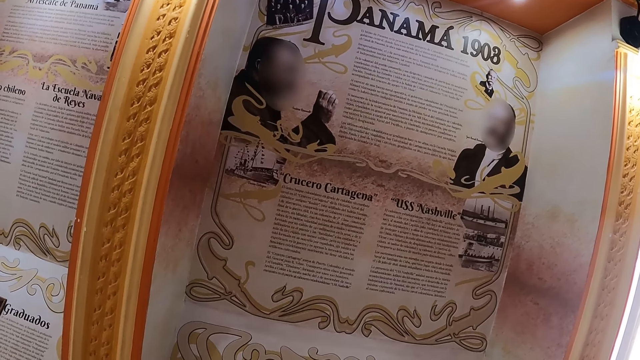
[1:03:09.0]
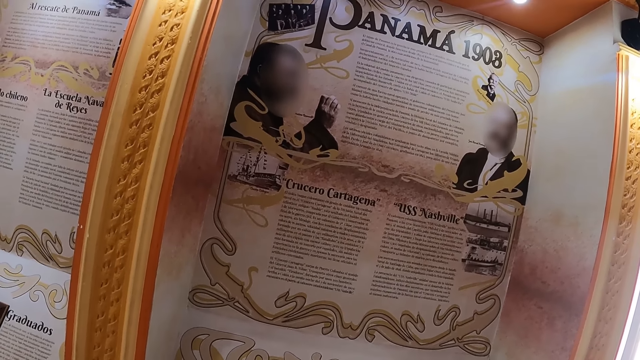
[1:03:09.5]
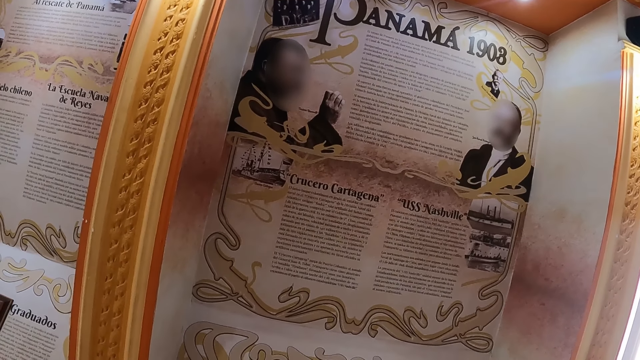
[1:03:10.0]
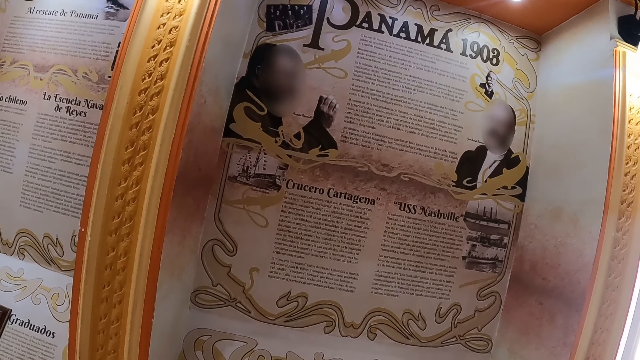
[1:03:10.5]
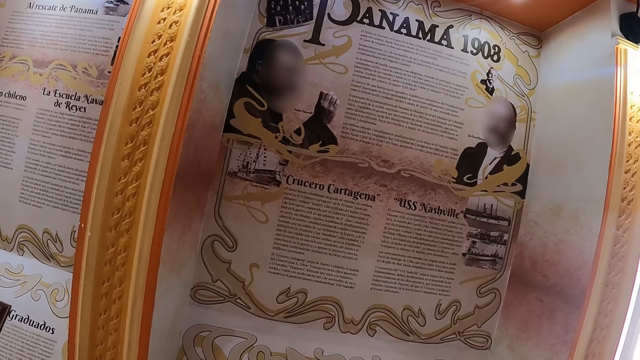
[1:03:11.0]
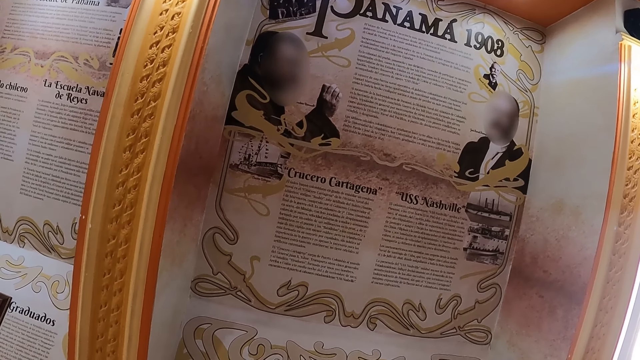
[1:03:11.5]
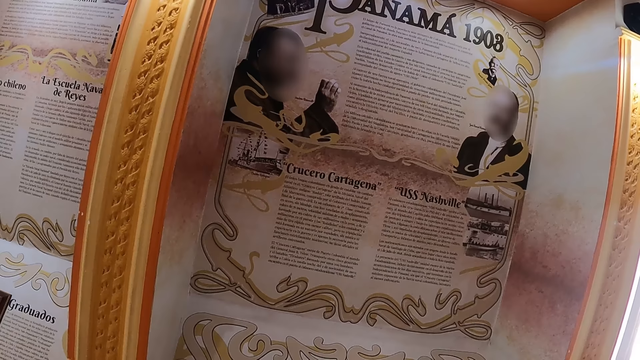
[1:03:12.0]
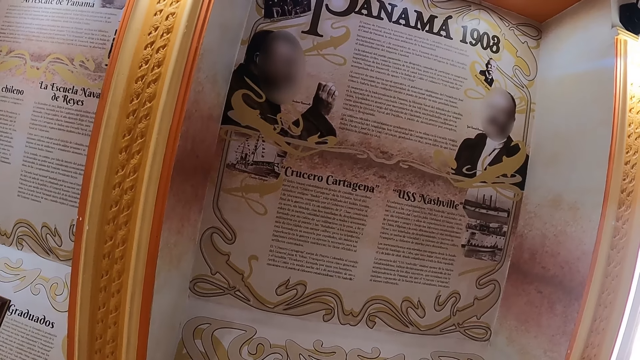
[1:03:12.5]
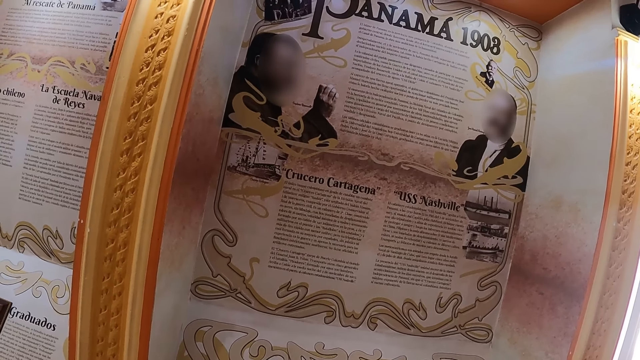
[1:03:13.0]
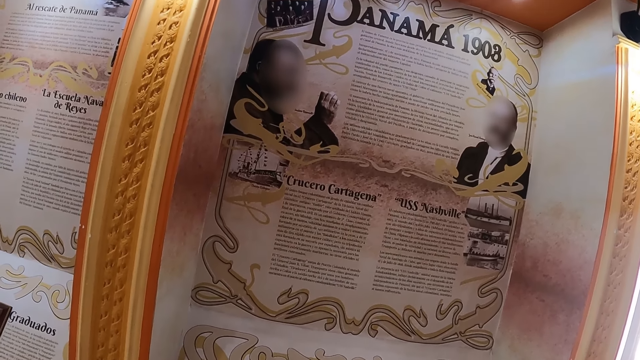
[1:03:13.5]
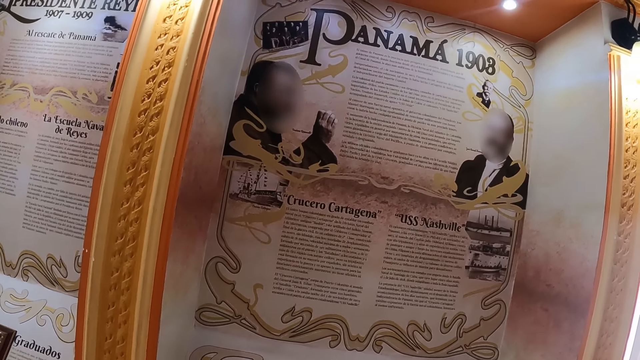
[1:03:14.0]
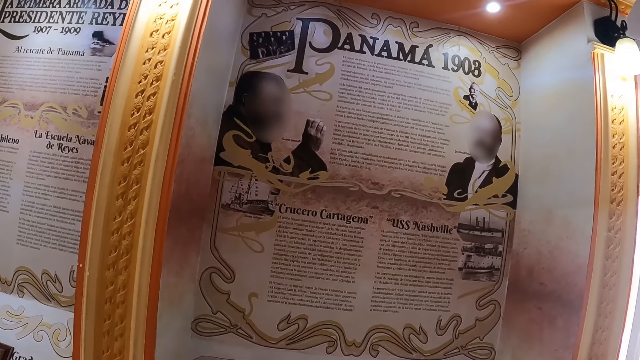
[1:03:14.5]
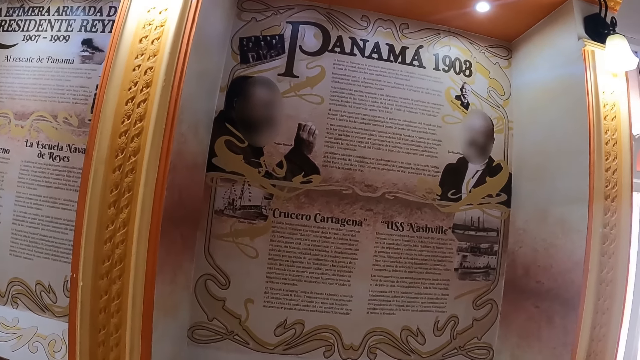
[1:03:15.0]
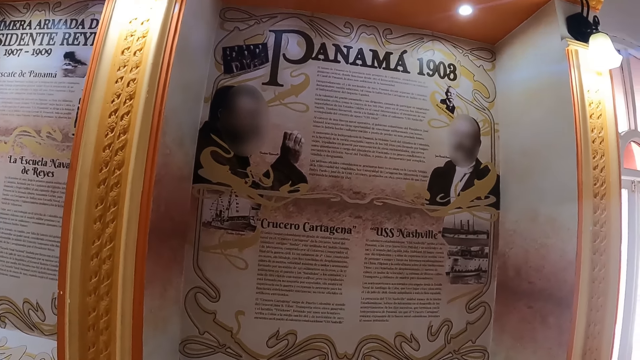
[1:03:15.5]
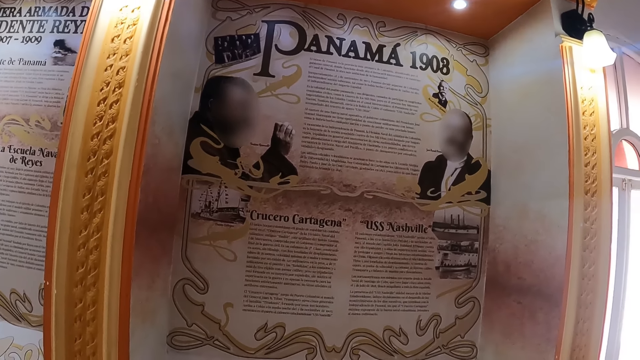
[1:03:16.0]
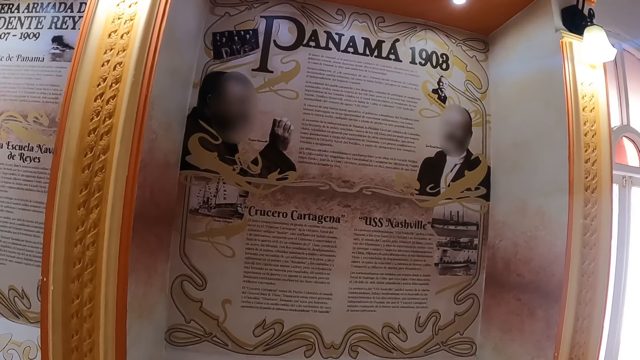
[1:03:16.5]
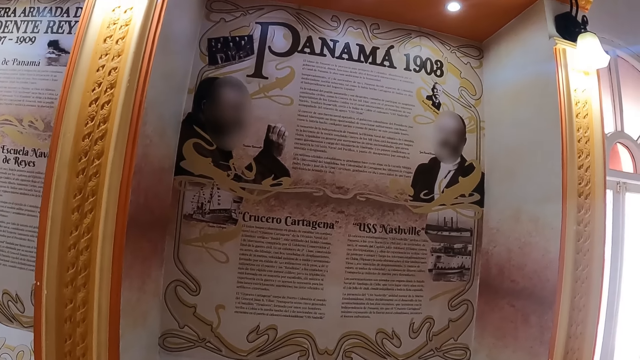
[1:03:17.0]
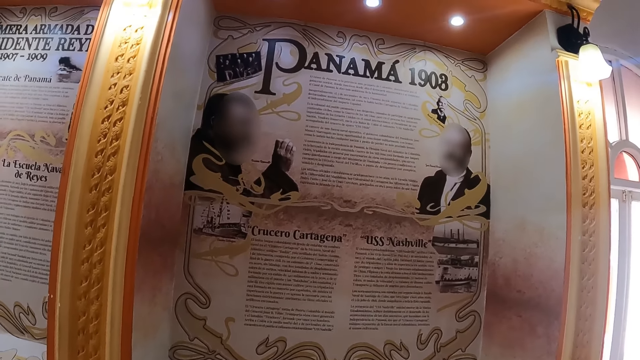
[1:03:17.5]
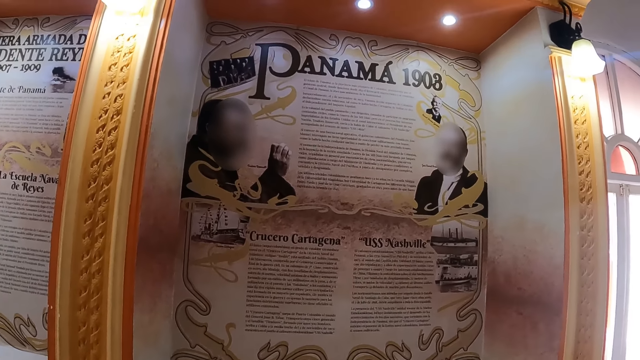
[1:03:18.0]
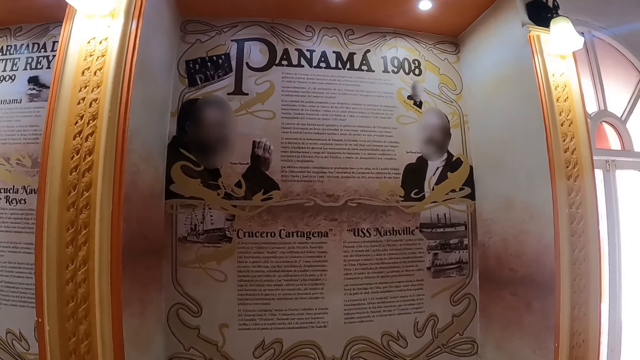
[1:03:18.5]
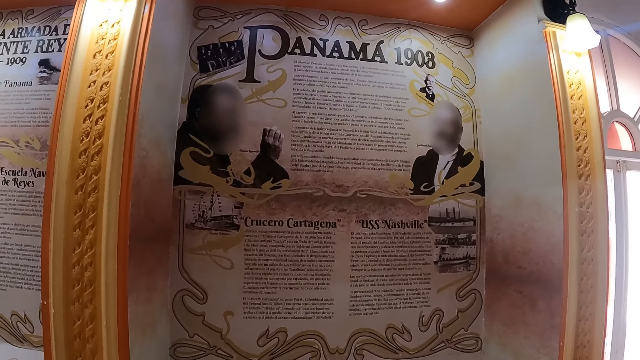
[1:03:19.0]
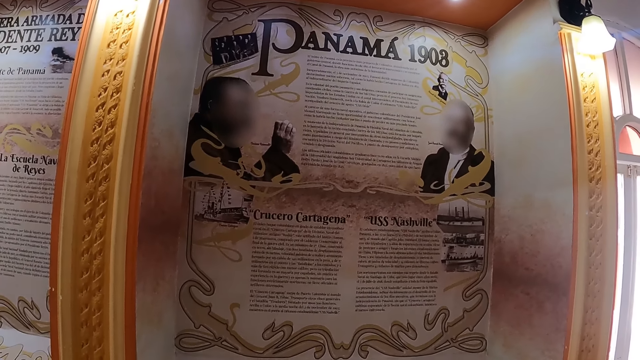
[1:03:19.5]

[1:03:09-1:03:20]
The camera wearer peruses a historical article. They peruse the historical article again.

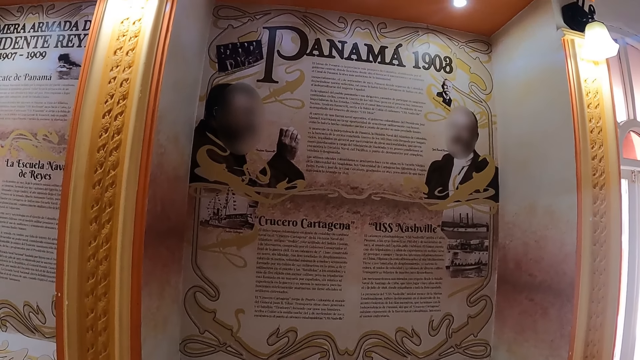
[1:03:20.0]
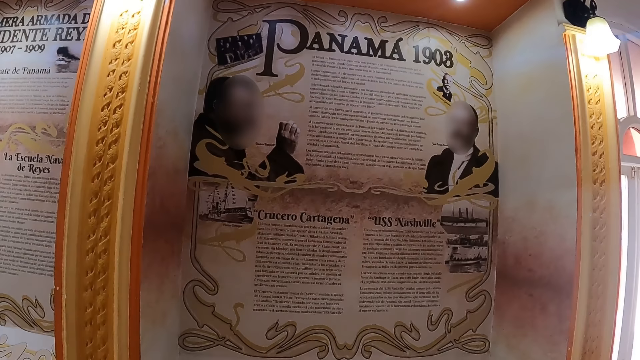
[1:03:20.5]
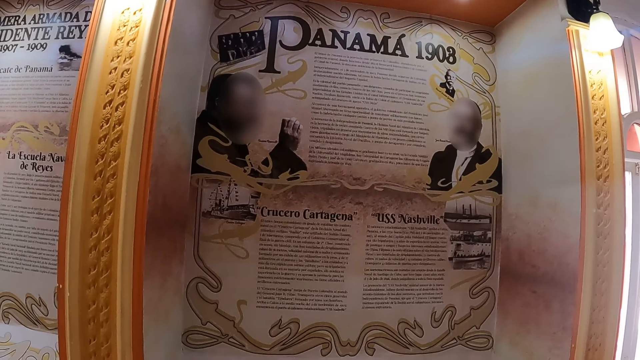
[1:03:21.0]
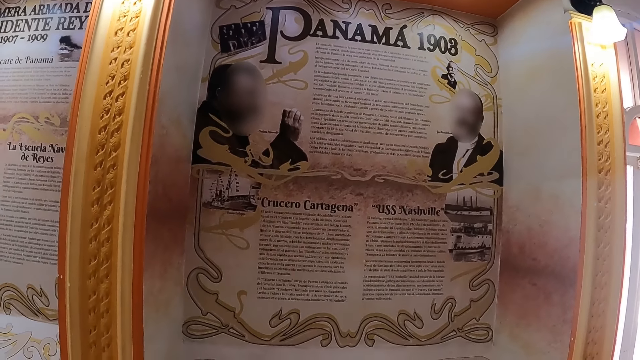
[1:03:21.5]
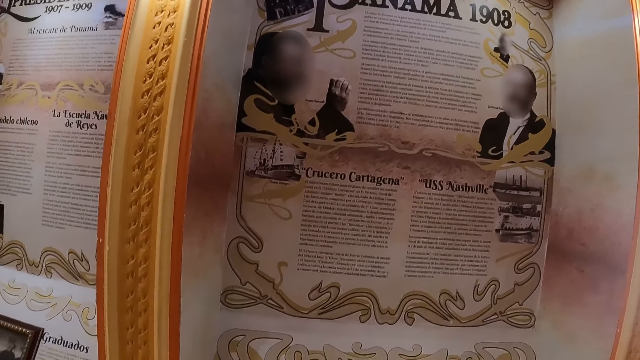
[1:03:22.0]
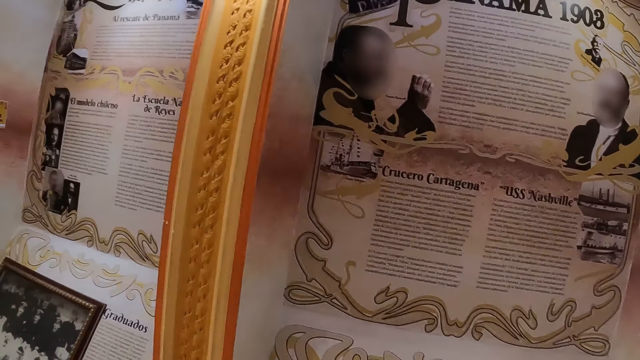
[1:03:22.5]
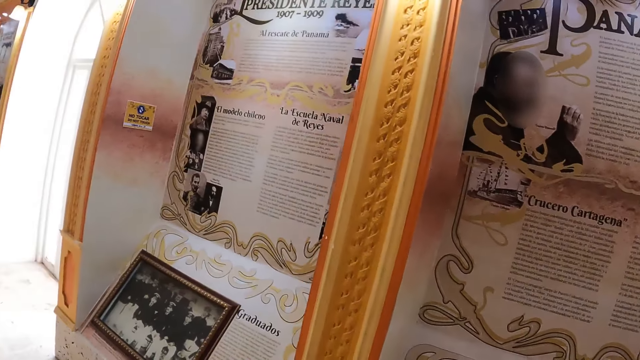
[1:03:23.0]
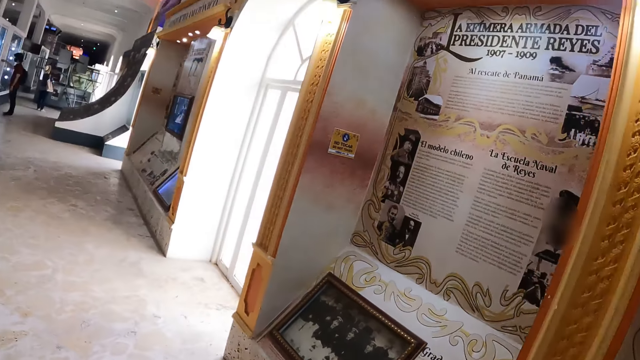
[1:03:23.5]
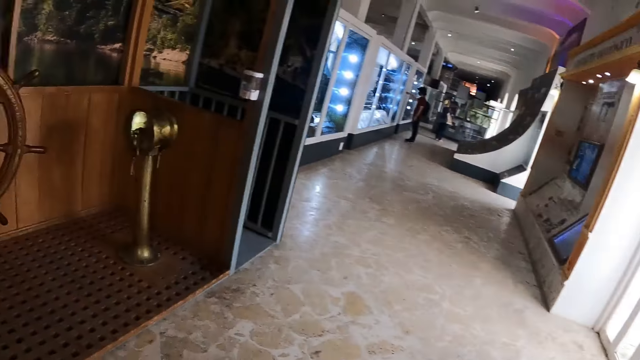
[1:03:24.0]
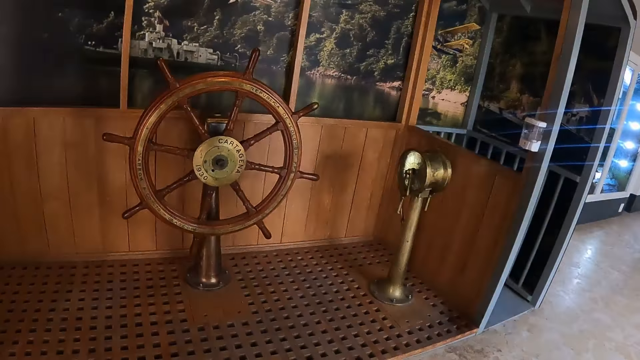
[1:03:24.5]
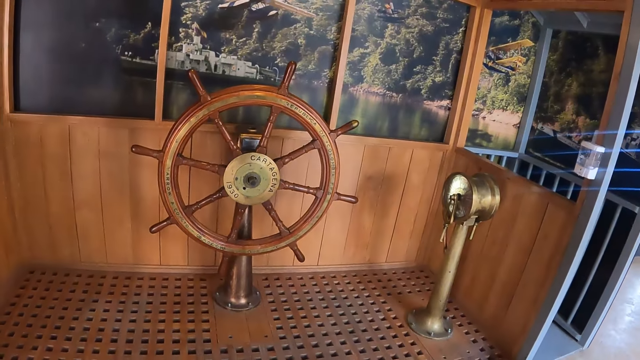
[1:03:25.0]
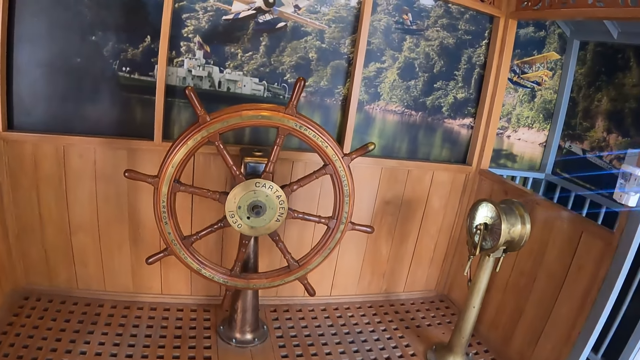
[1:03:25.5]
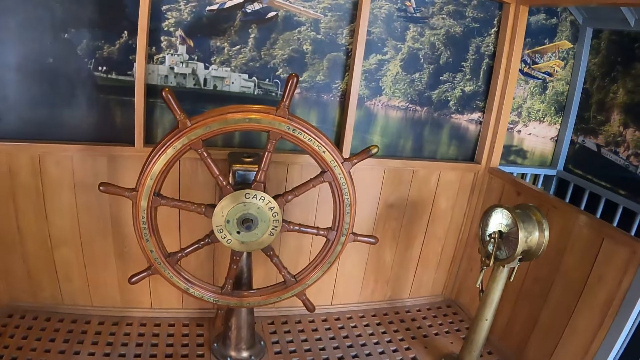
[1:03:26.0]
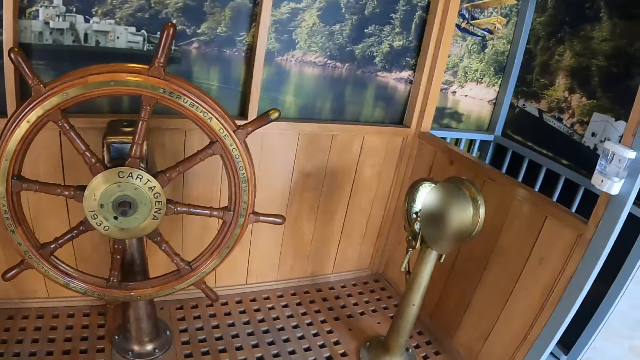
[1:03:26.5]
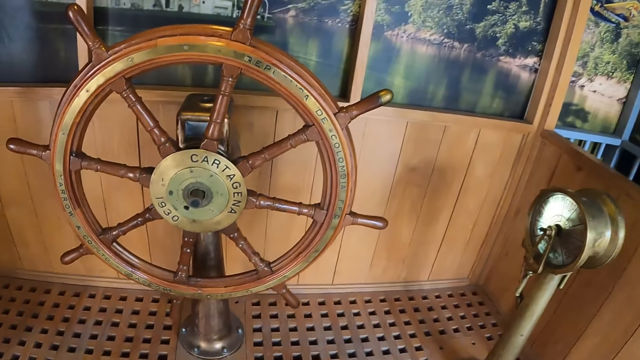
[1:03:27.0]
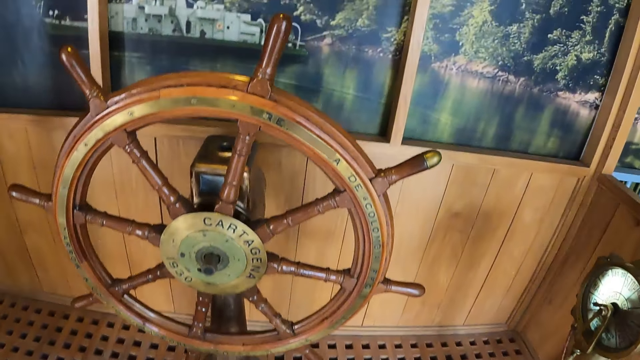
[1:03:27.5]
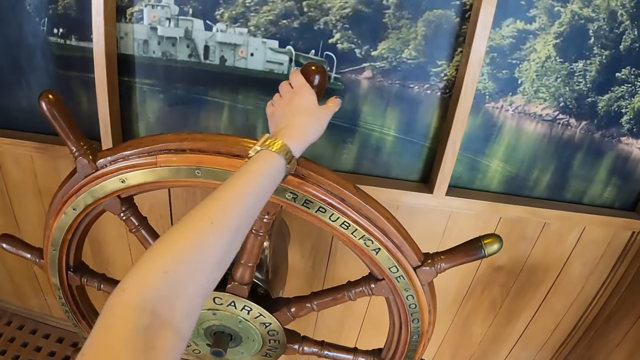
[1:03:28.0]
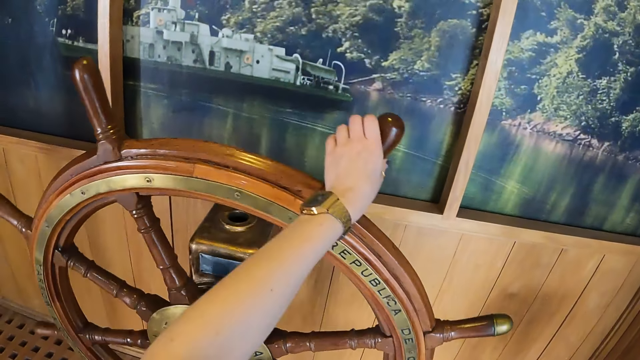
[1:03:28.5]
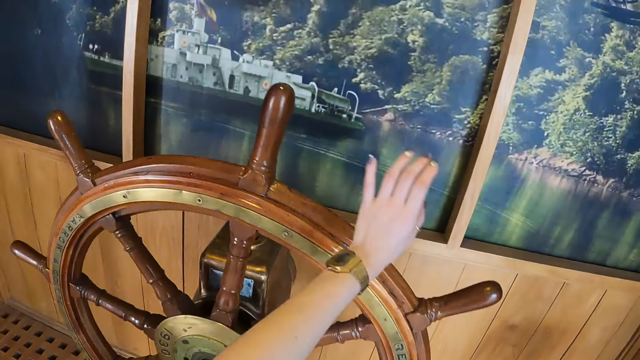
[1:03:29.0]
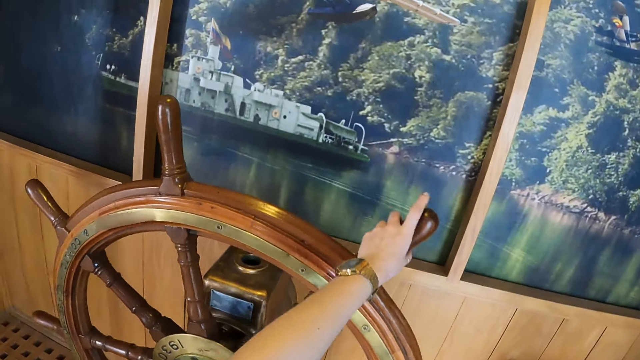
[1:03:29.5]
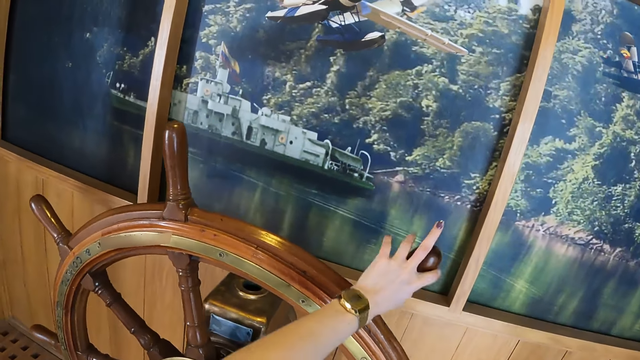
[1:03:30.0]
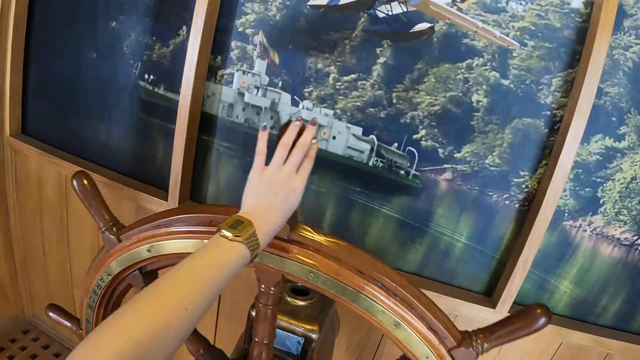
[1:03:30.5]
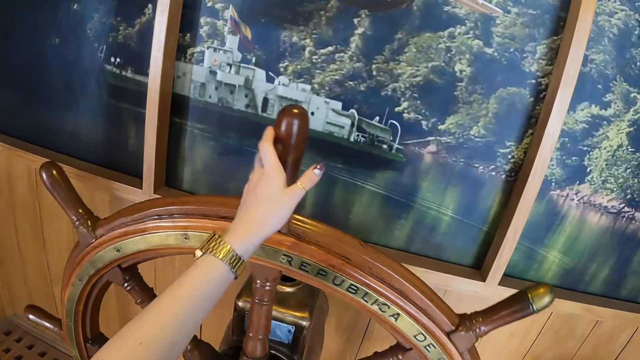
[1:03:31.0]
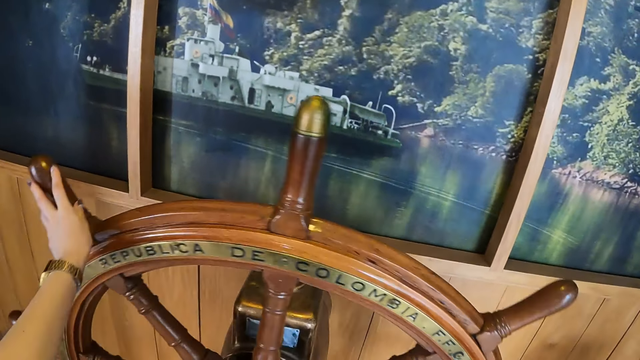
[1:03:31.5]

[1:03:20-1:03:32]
The camera wearer turns towards the sheep's wheel. She walks towards the sheep's wheel. She holds the sheep's wheel with her left hand and rotates the sheep's wheel.
